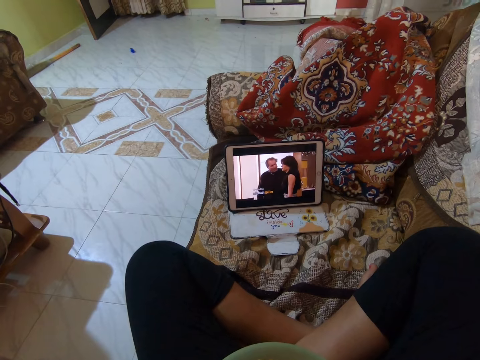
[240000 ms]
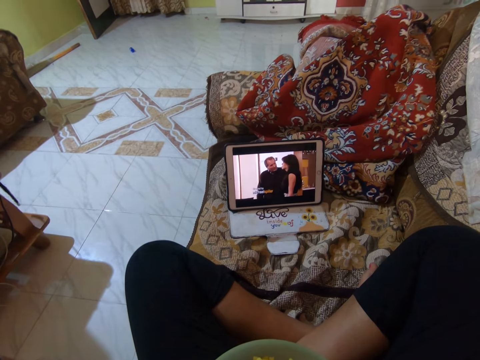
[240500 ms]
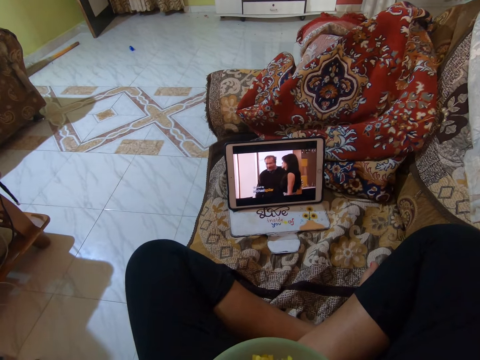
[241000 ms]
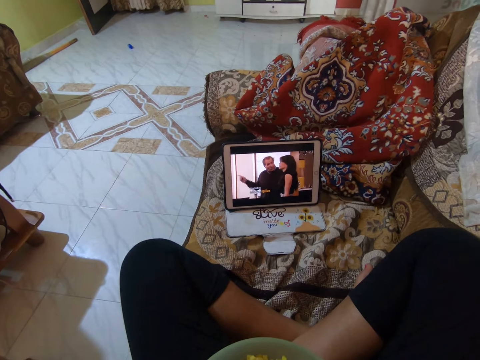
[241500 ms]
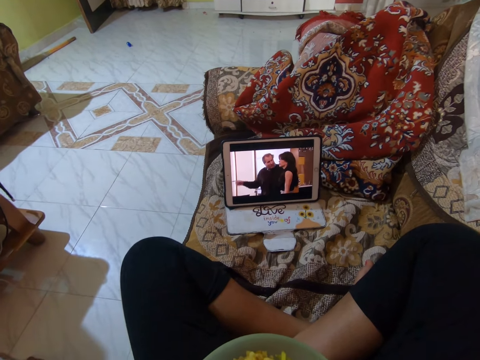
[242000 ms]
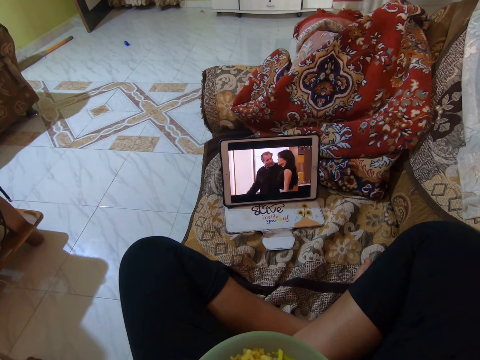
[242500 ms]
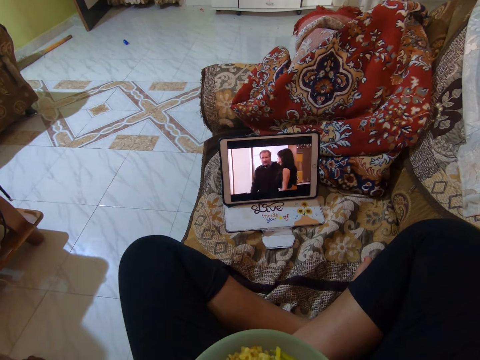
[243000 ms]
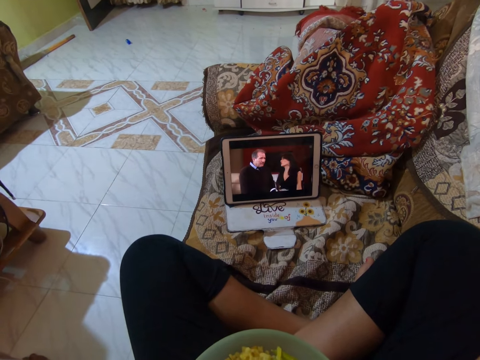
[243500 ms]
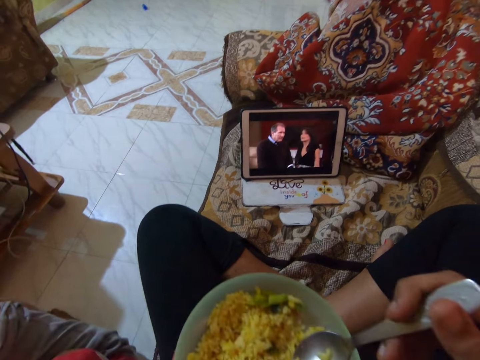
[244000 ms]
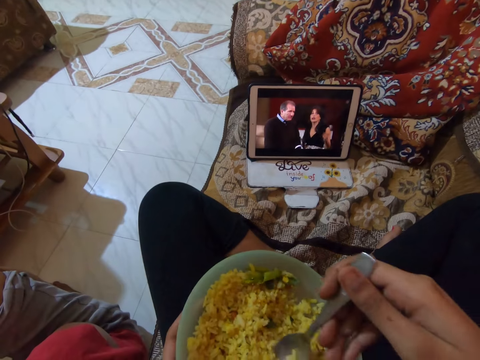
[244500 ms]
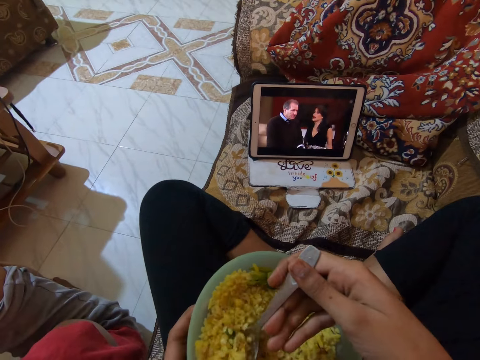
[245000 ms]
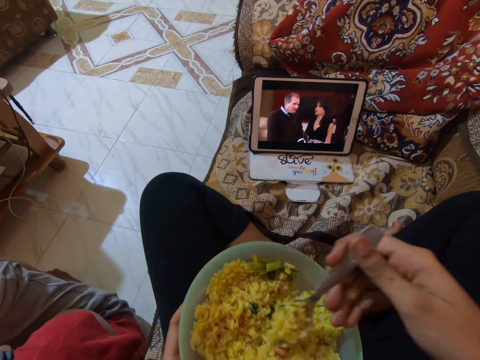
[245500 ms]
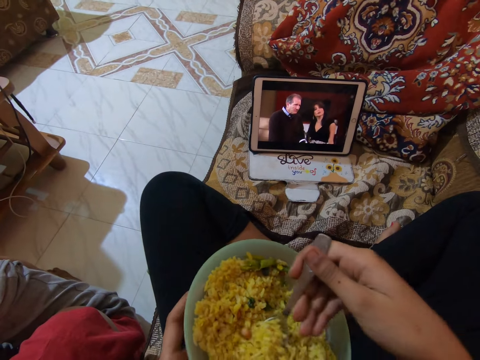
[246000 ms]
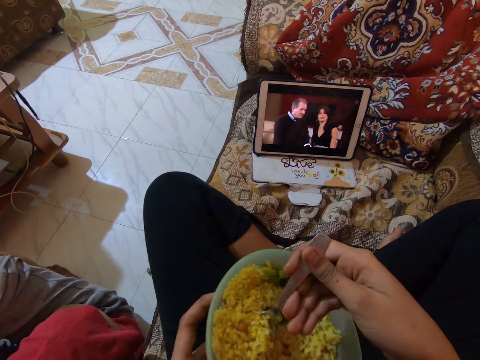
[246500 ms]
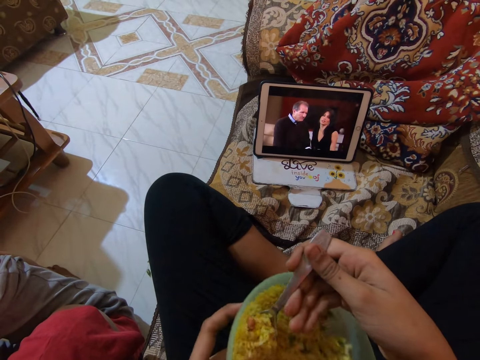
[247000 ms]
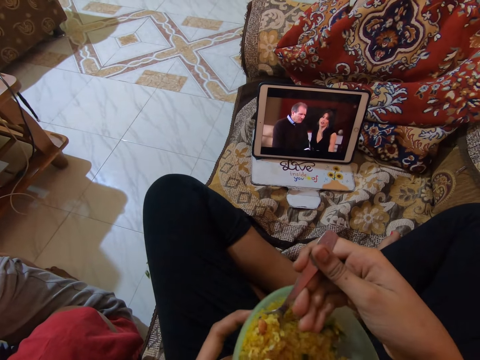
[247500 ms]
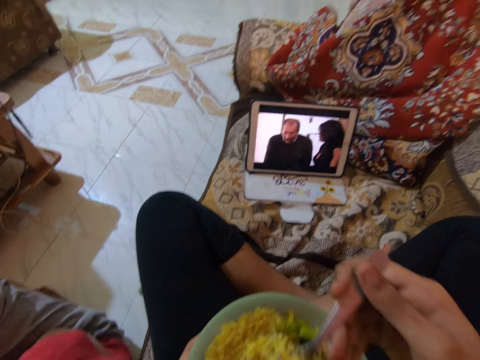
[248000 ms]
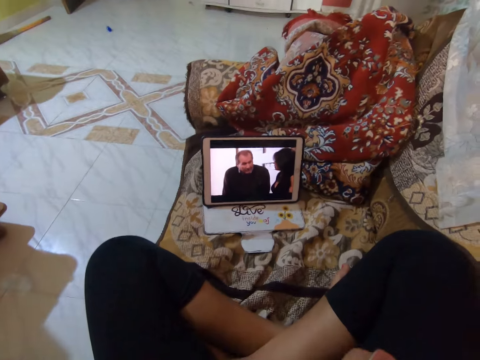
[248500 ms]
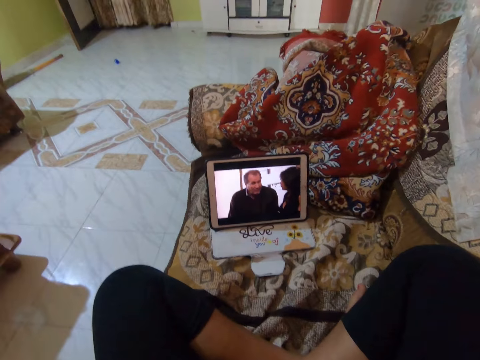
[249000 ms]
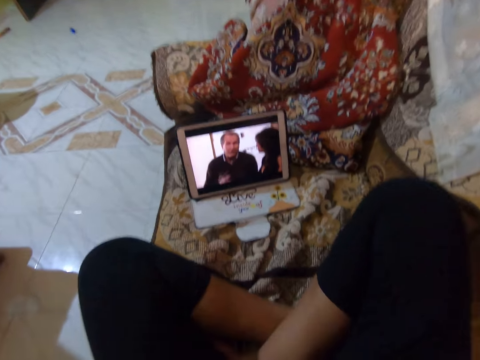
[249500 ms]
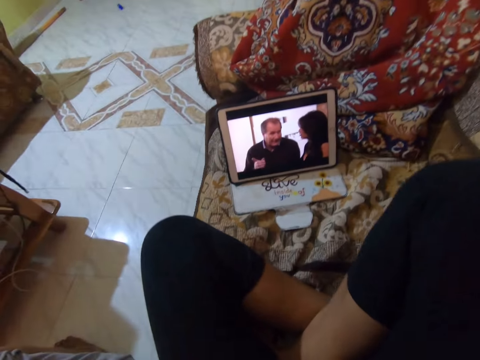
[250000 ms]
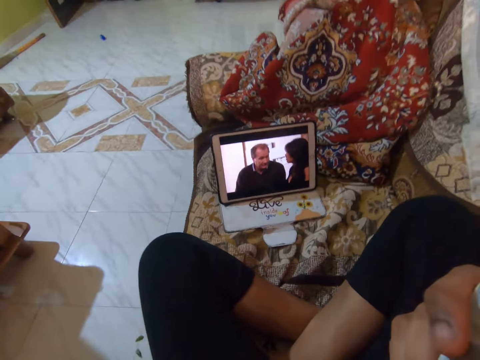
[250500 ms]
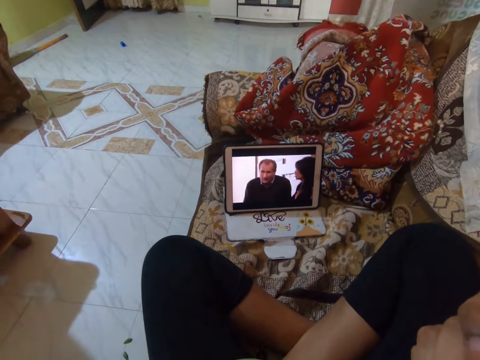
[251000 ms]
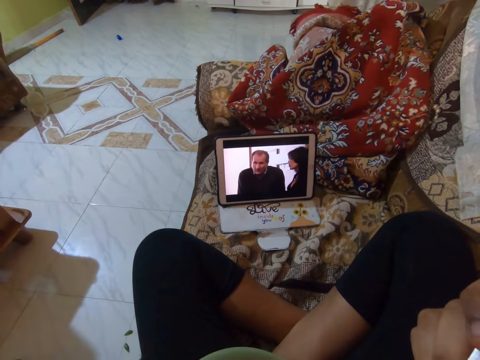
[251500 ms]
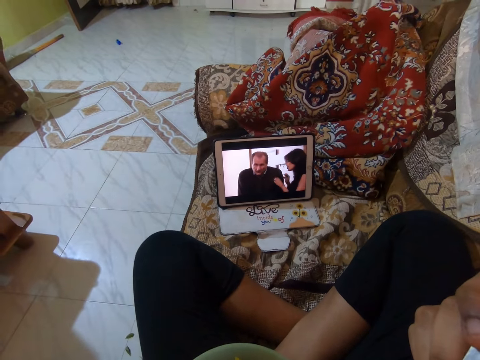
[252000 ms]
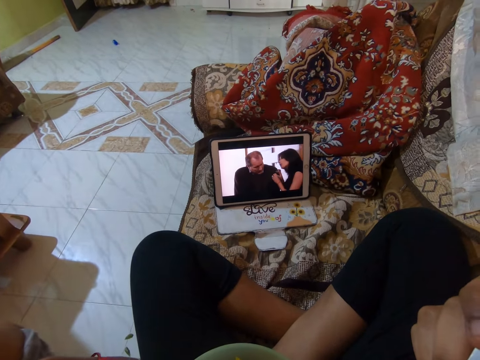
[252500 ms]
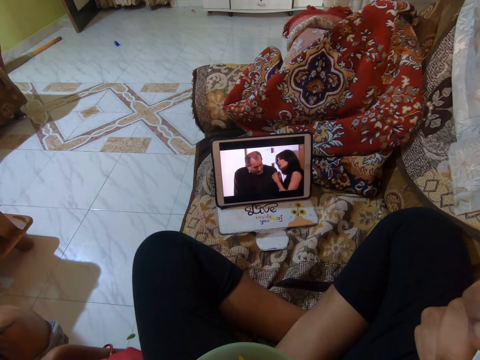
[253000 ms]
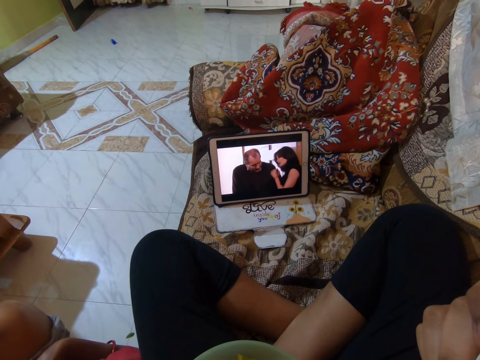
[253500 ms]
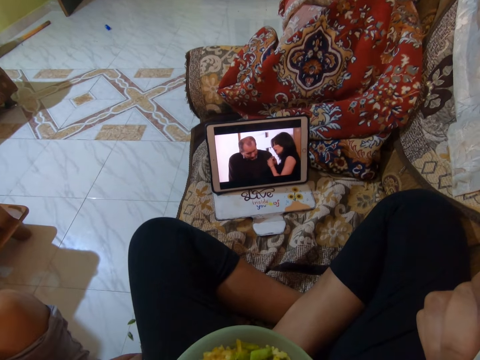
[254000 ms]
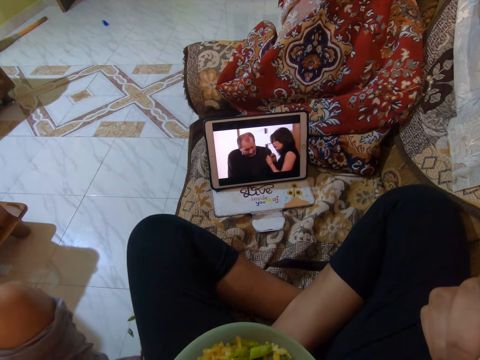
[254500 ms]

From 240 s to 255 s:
The camera wearer scoops food from the bowl with a spoon. They eat the food from the bowl. They watch a movie on a tablet.

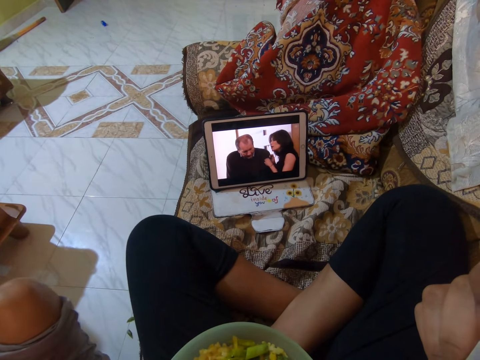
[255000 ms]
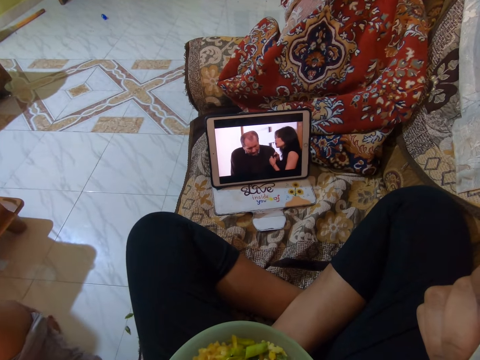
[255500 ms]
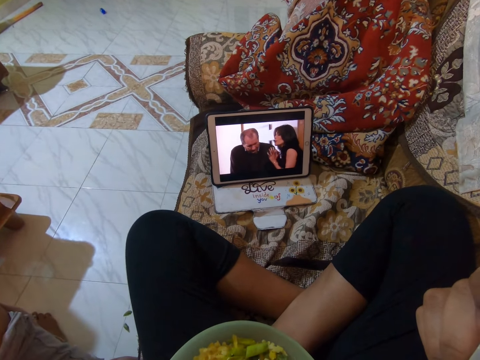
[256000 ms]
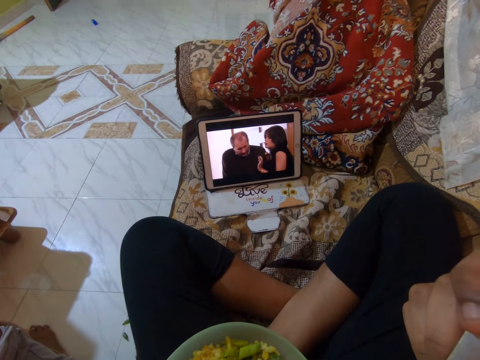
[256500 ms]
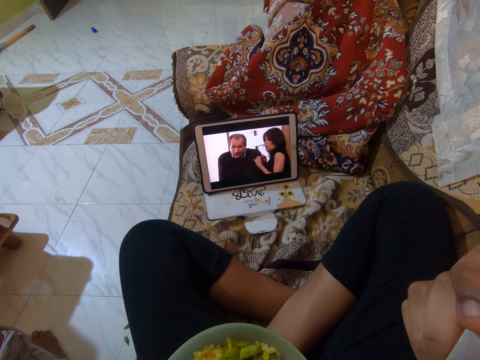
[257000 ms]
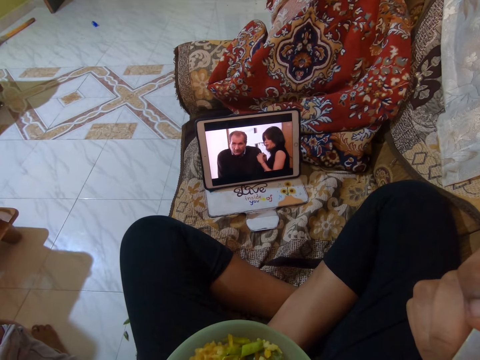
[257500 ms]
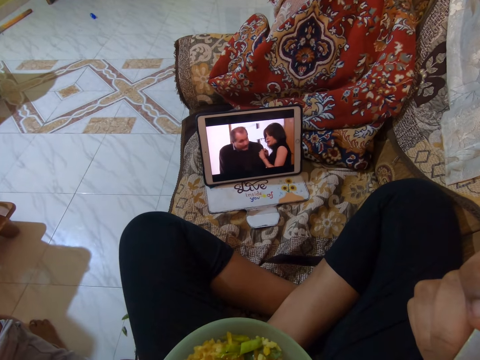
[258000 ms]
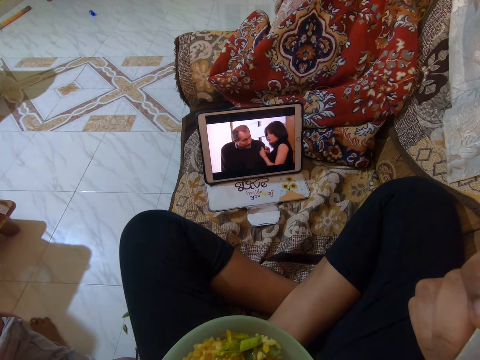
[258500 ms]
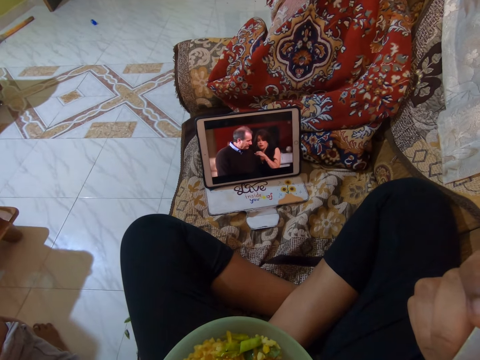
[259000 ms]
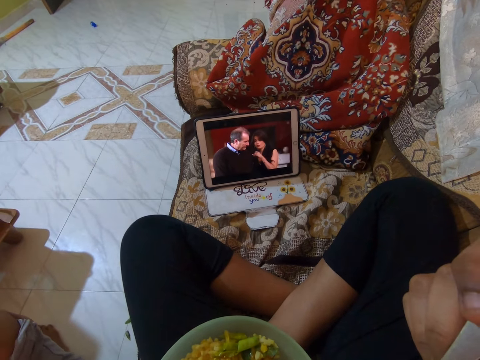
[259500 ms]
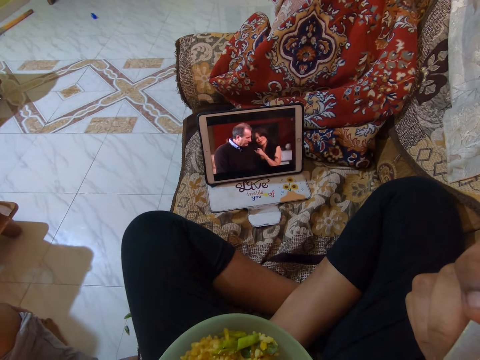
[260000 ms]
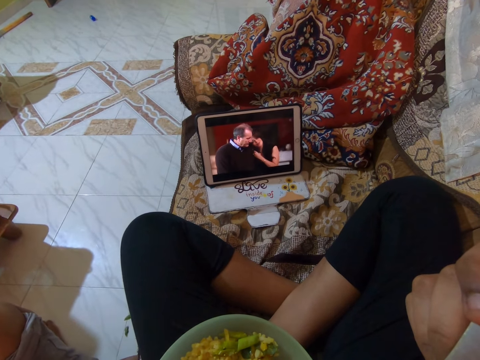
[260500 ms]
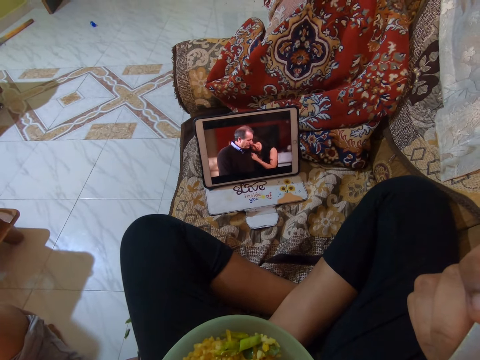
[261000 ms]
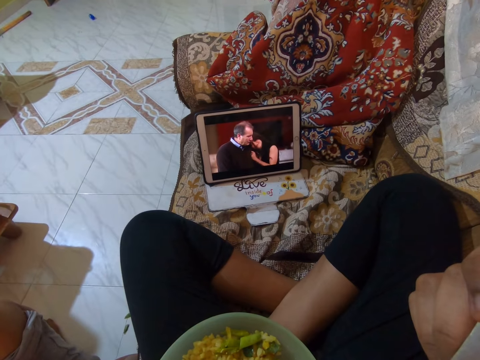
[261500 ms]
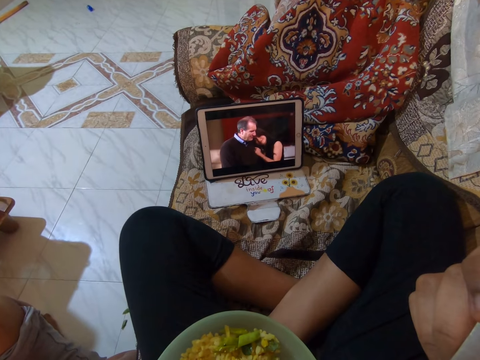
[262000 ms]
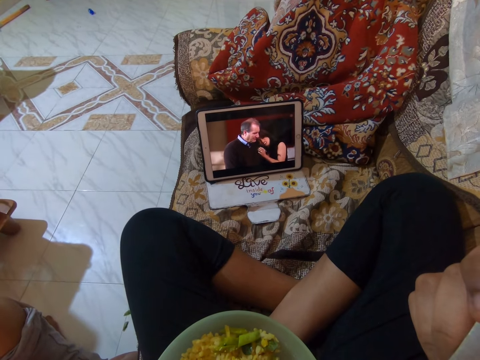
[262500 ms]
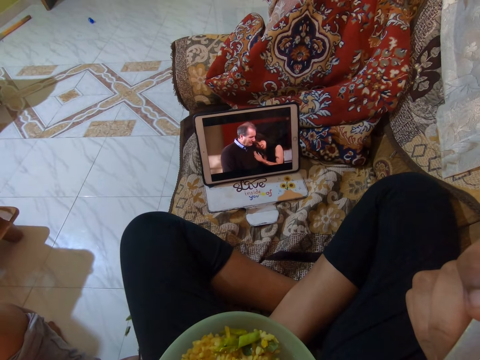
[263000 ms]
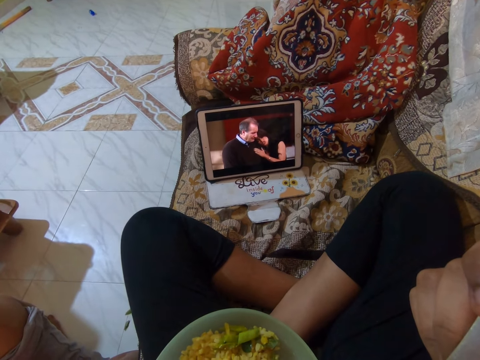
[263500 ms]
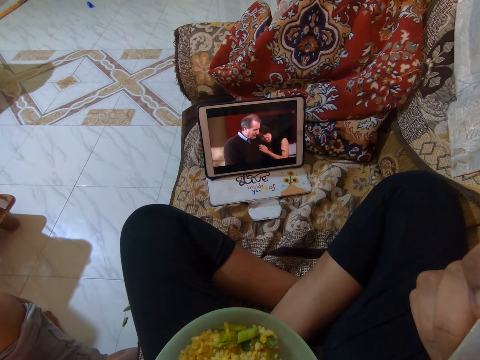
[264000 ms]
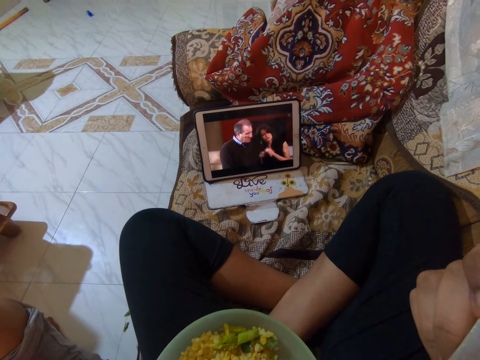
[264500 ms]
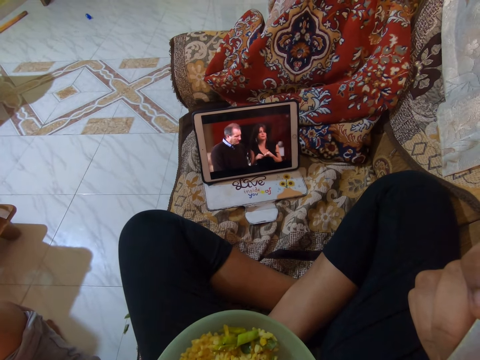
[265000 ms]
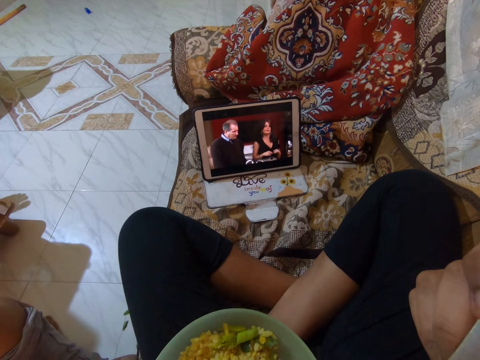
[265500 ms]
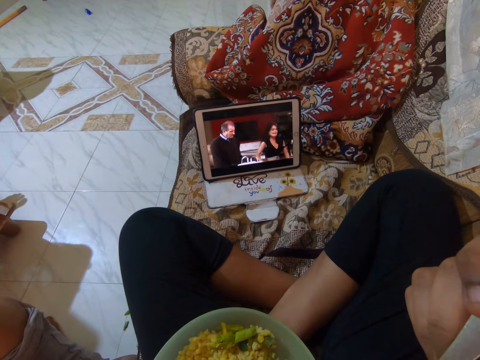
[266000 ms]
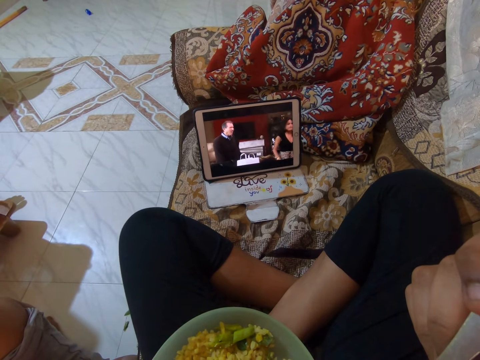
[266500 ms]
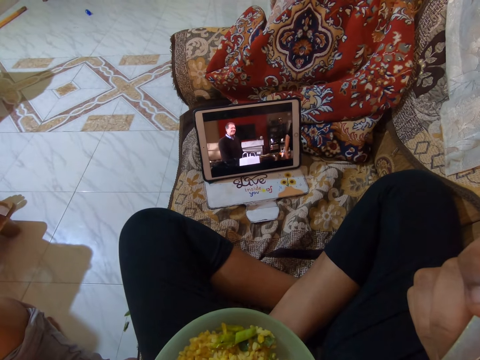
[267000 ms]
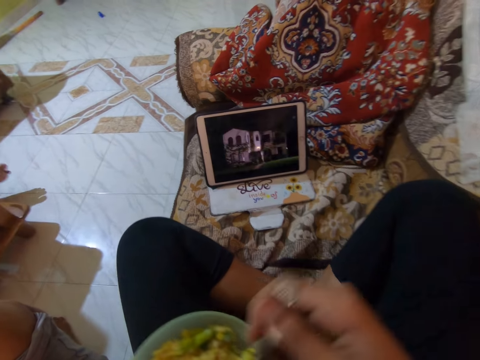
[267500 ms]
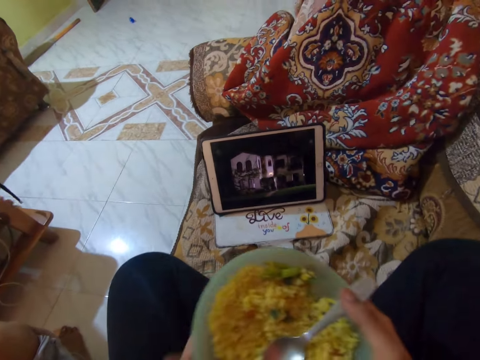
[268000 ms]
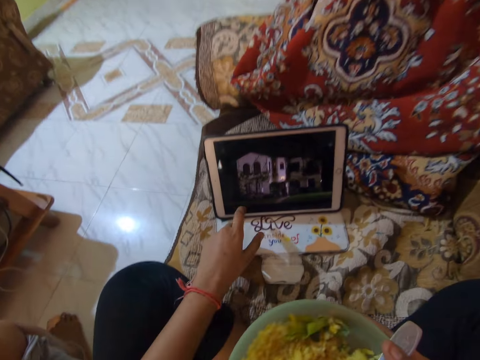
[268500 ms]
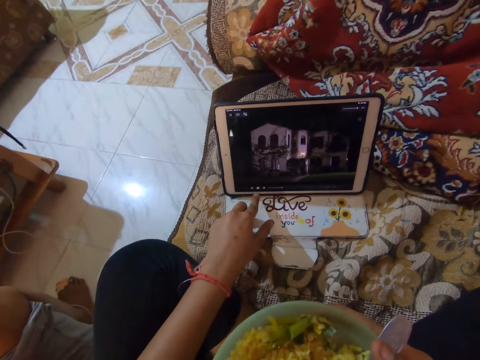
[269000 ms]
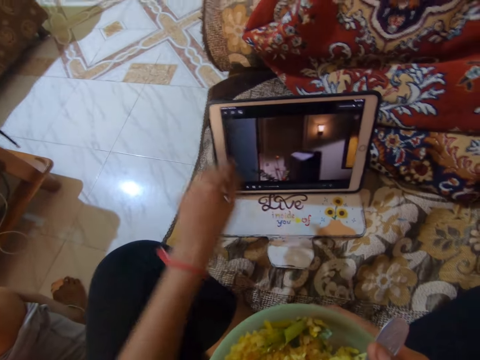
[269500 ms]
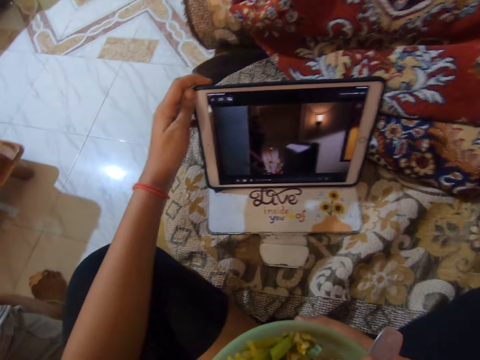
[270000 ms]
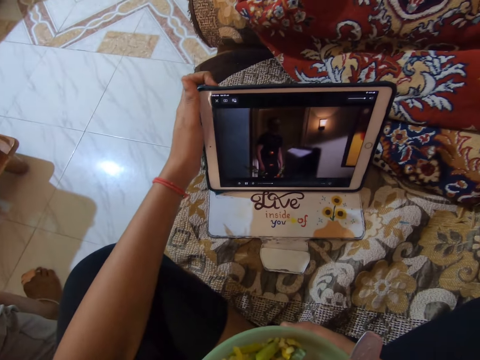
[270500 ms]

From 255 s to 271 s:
The camera wearer points at the tablet. They operate the tablet.
